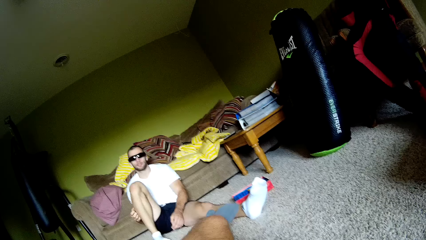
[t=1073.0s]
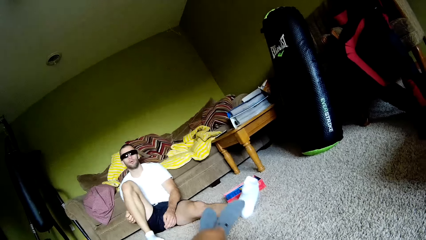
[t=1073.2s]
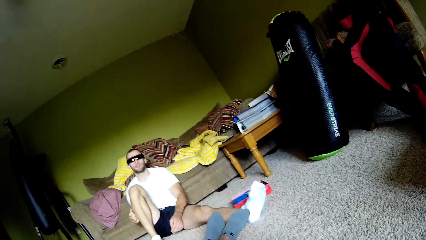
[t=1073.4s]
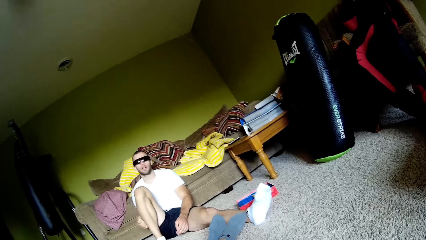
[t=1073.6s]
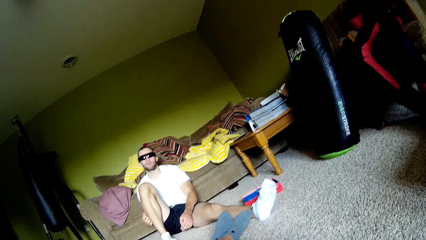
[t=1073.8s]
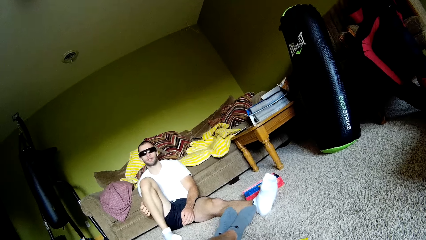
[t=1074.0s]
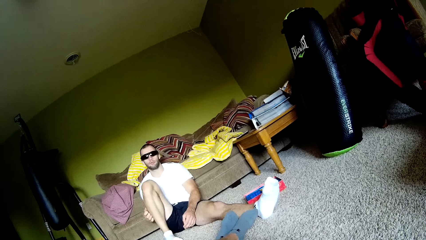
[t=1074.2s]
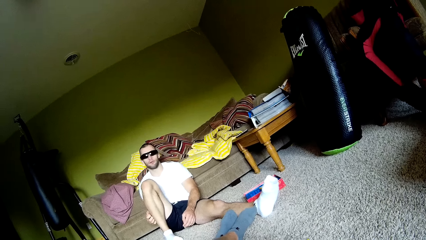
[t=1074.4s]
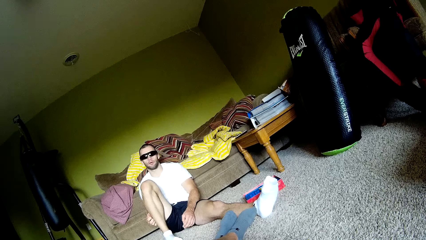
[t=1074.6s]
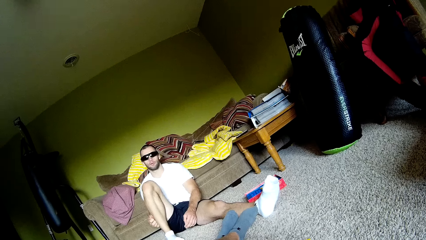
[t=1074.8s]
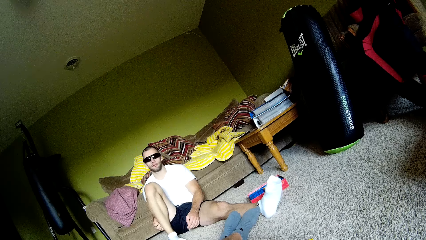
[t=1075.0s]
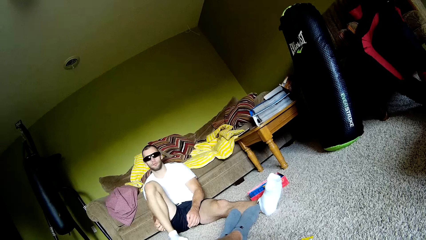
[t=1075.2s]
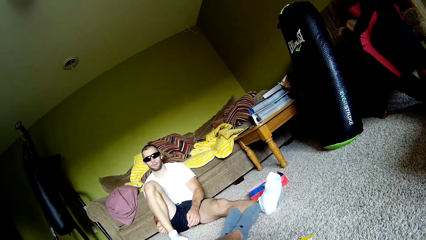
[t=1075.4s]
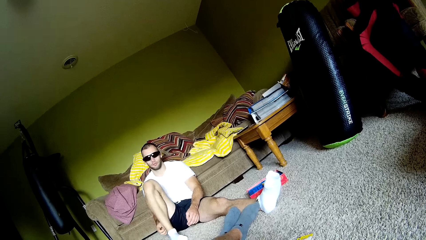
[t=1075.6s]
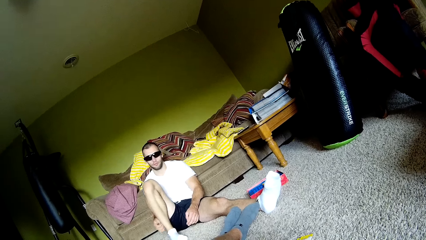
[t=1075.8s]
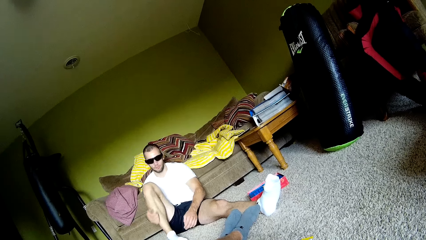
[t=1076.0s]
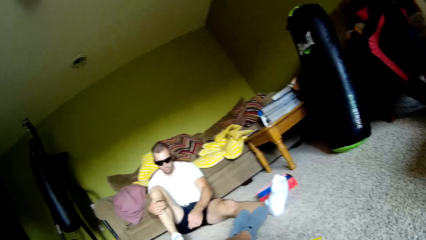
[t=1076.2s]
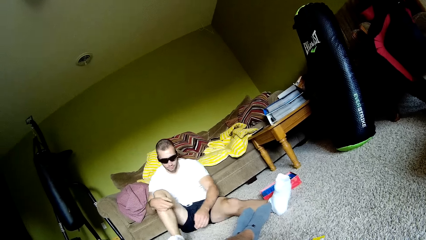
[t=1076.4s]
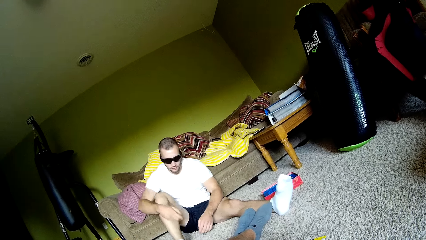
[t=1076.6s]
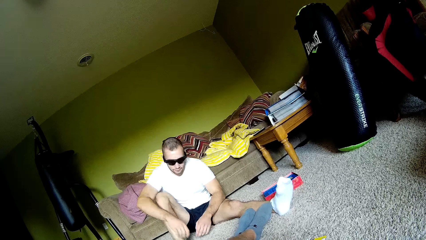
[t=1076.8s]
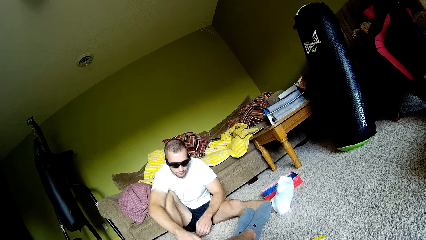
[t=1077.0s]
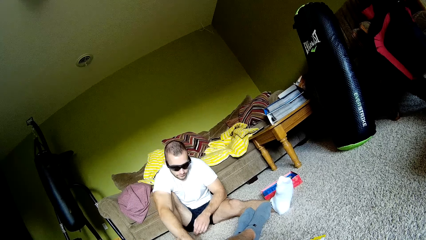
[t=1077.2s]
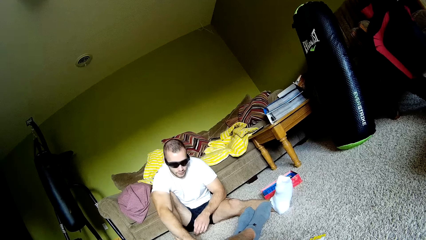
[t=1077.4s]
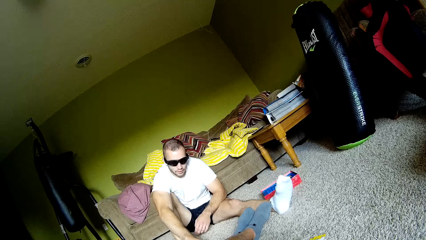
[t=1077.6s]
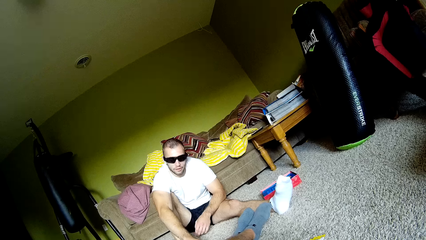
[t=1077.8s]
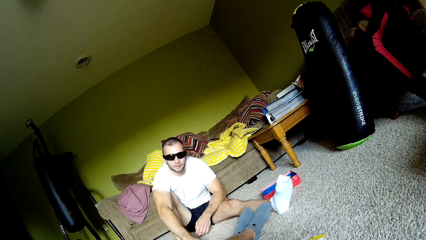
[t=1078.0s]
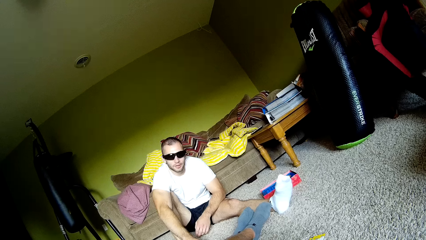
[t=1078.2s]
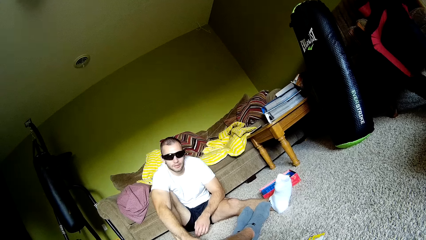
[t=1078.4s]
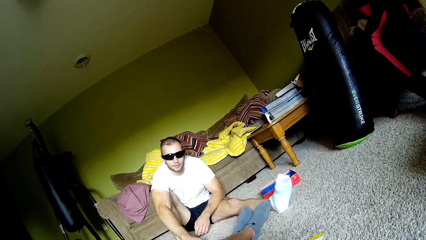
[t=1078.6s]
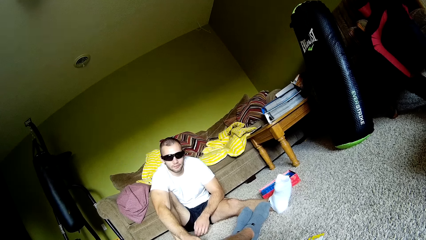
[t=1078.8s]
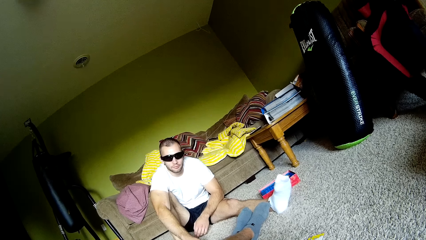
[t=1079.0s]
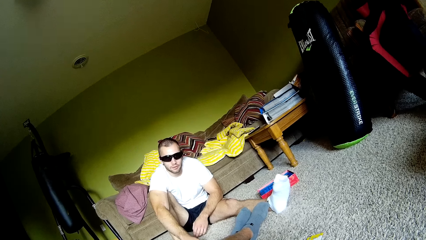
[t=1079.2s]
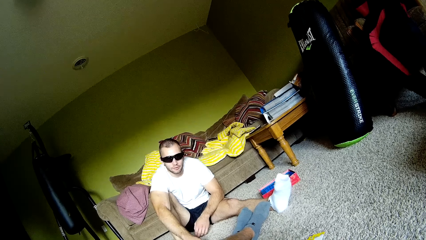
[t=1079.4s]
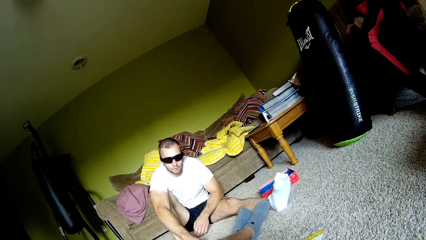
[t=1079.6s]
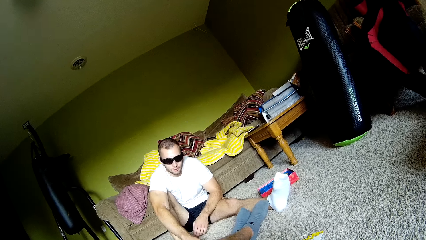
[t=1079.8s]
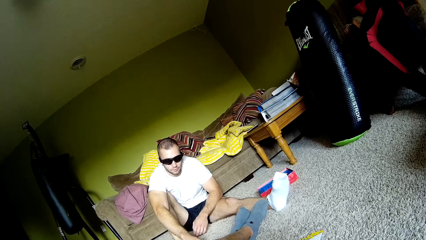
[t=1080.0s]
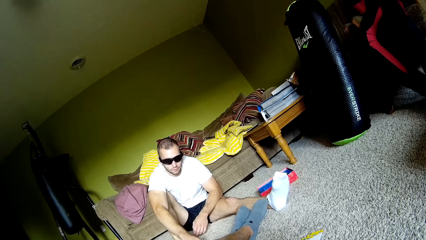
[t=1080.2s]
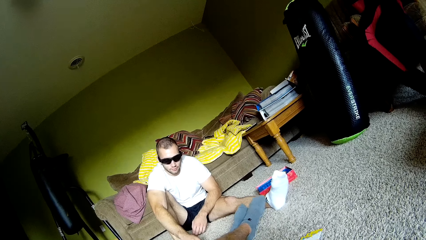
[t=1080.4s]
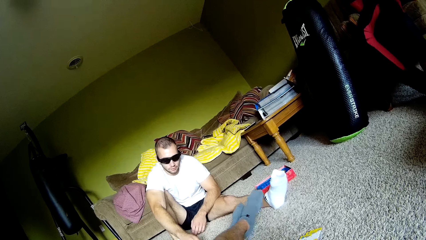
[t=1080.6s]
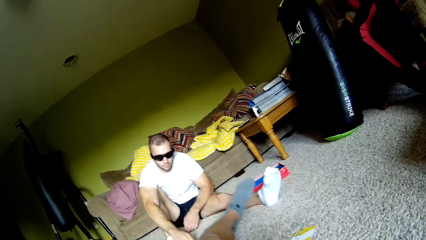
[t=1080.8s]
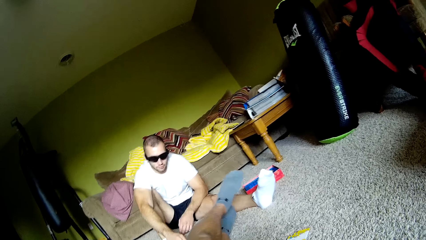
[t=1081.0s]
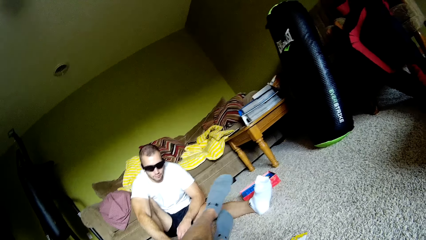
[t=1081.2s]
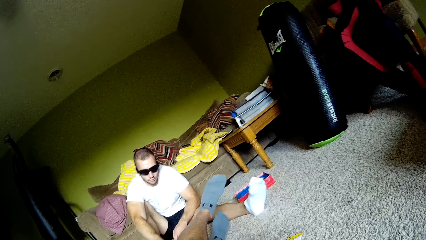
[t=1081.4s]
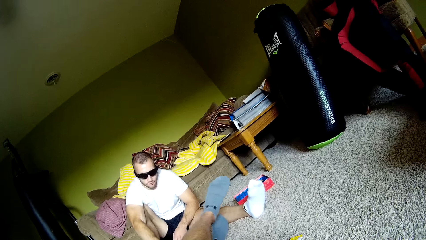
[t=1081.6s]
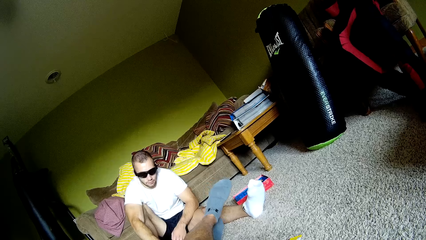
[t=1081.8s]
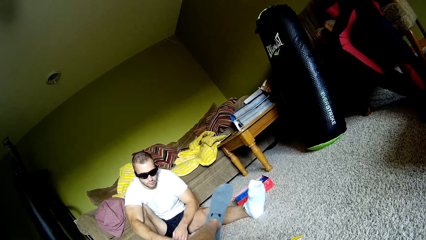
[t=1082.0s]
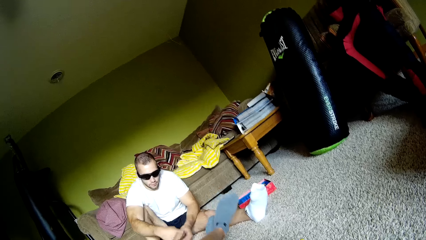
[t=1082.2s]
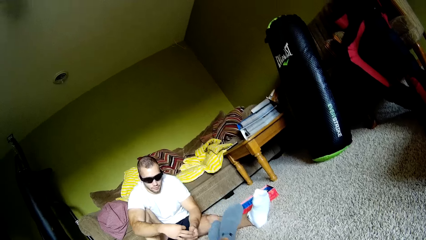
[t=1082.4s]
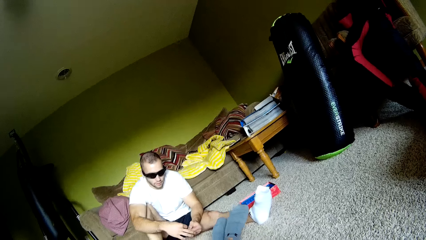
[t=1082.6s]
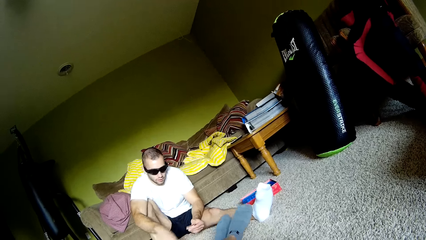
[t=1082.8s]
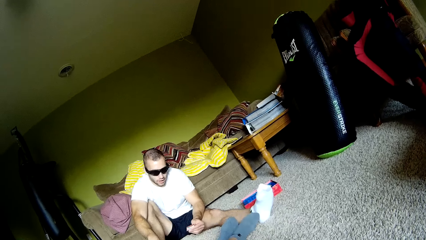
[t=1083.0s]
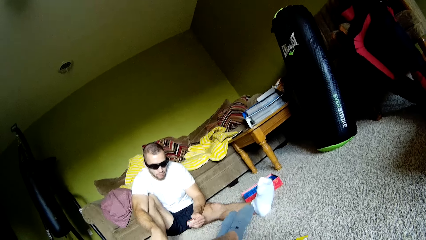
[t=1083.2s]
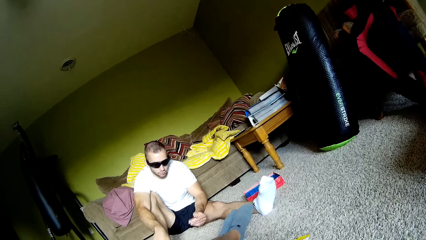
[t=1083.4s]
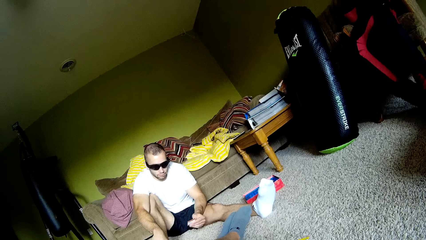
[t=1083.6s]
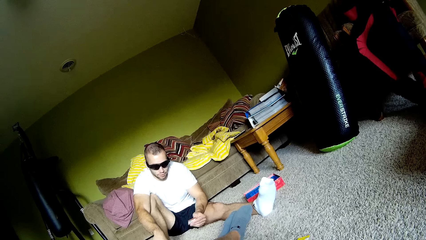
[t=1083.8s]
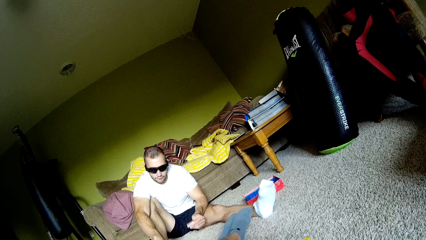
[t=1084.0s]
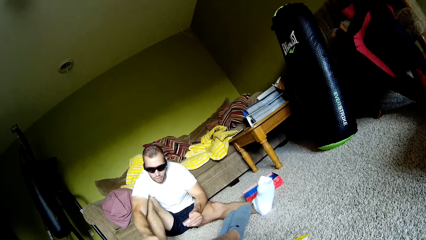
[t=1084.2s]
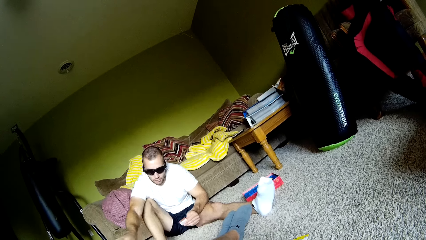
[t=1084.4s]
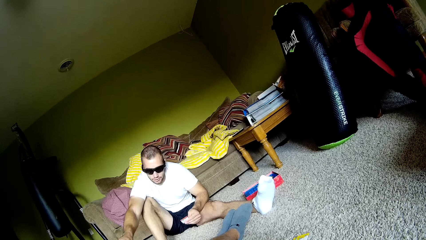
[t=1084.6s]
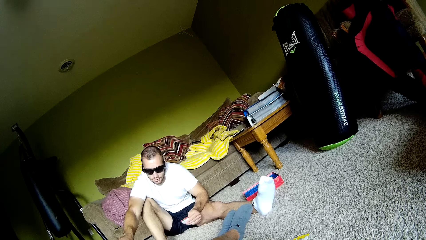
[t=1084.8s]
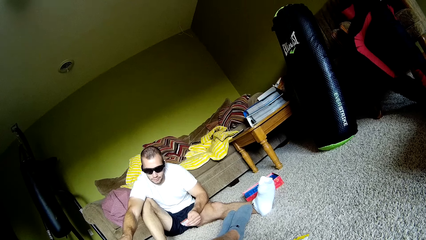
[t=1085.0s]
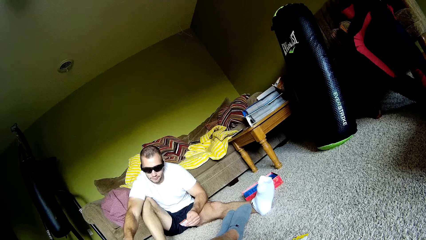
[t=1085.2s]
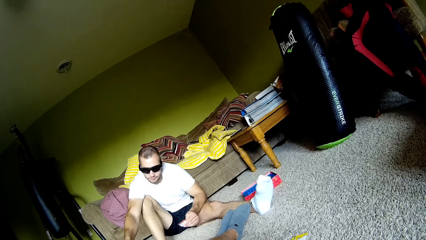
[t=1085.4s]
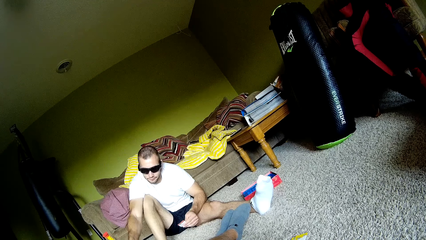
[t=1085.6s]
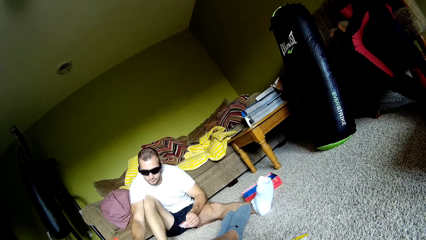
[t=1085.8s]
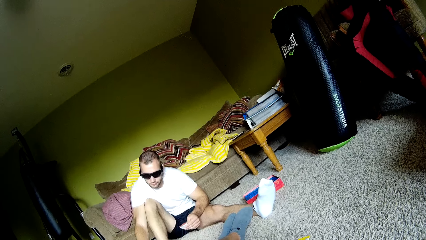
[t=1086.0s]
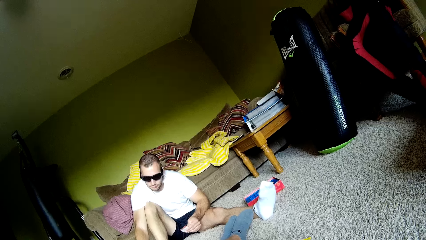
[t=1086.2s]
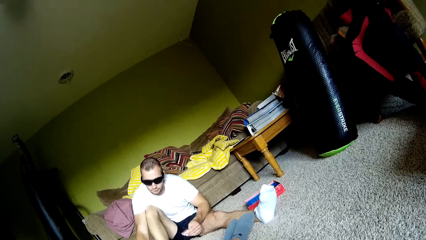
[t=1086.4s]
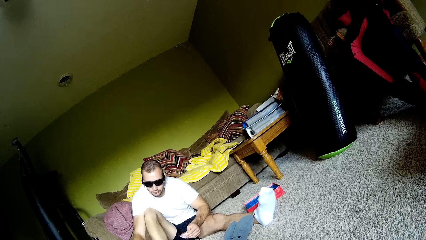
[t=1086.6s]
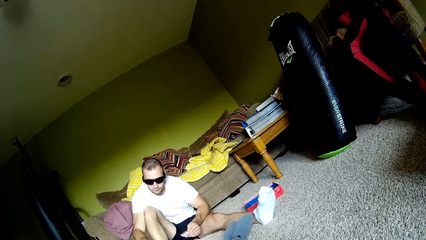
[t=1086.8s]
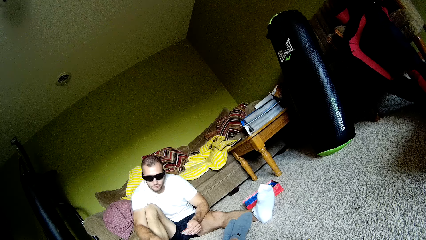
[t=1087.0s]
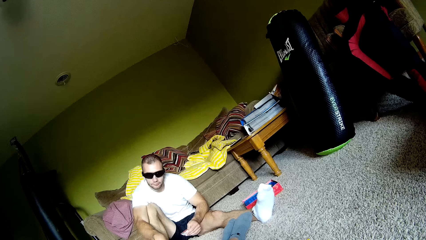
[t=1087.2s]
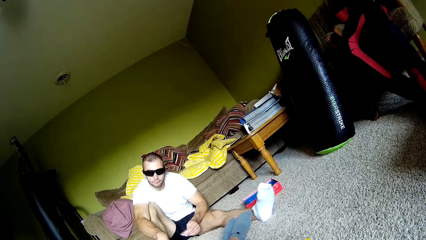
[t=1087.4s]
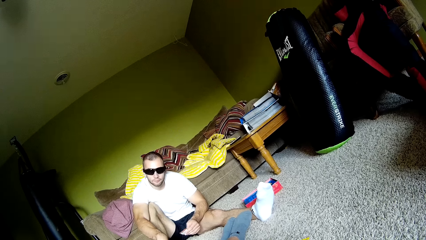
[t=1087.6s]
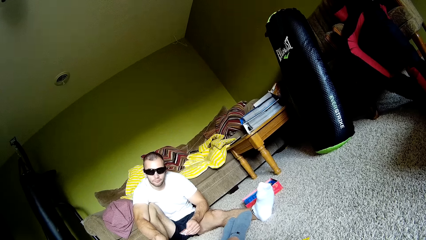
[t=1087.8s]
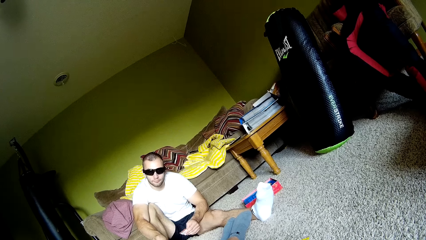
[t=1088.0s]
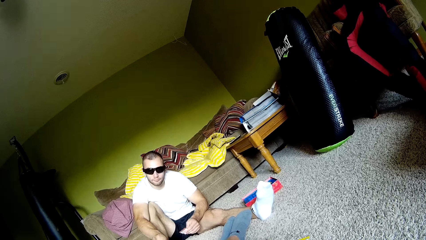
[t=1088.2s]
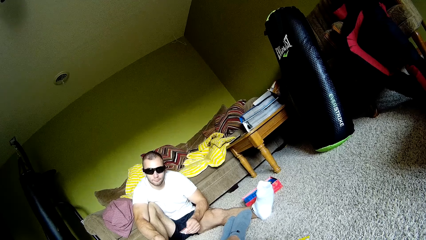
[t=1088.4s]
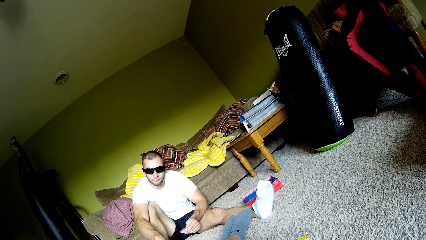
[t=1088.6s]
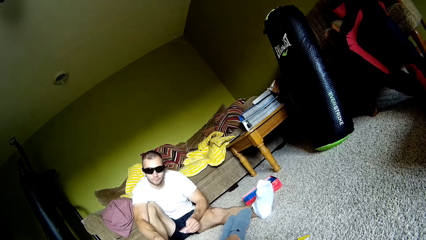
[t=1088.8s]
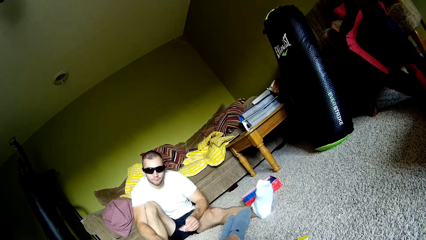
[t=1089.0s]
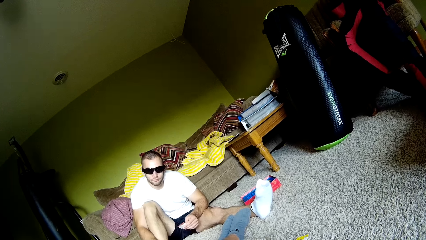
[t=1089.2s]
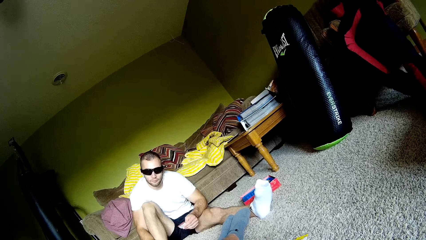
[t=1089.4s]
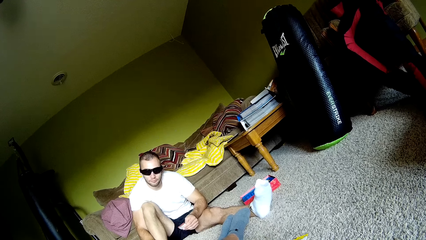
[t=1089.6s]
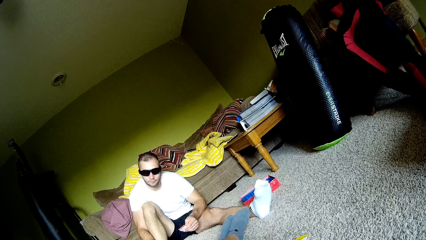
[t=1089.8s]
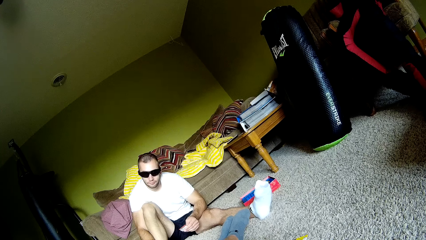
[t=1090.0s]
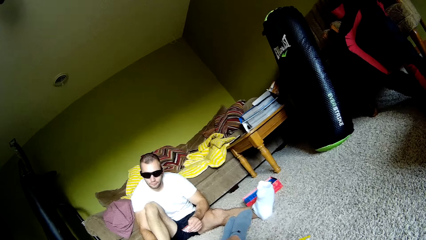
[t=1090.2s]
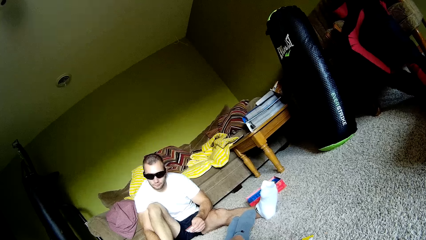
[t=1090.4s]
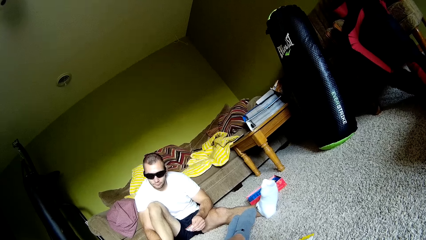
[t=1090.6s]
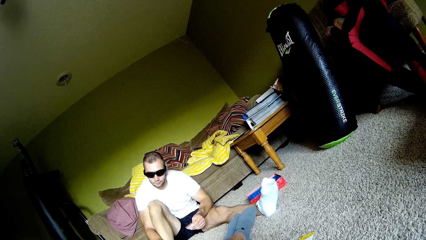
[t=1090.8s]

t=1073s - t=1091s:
The camera wearer stretches his leg. The man talks to the camera wearer. The camera wearer talks to the man. The man talks to the camera wearer, picks a card, and reads the card. The camera wearer turns around the toy. He talks to the man.
